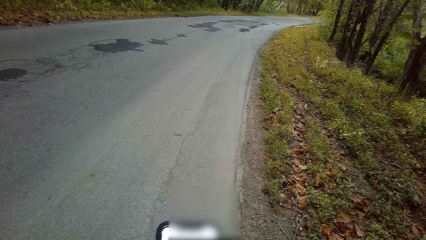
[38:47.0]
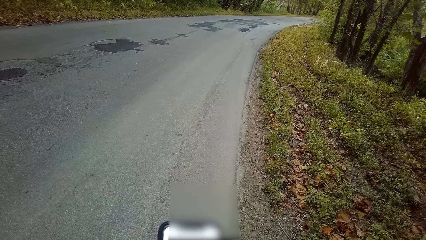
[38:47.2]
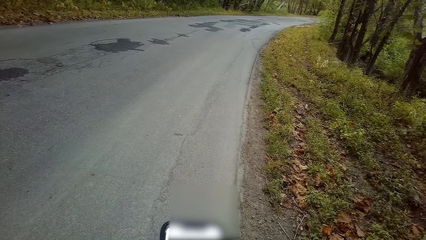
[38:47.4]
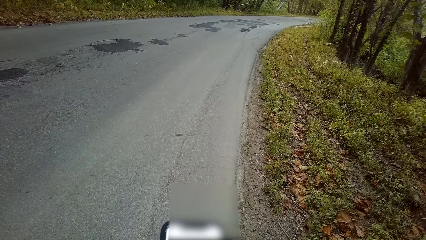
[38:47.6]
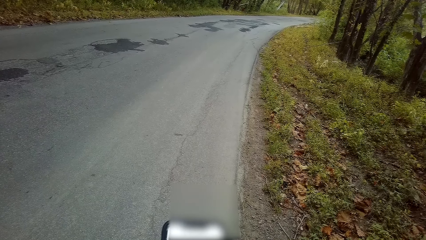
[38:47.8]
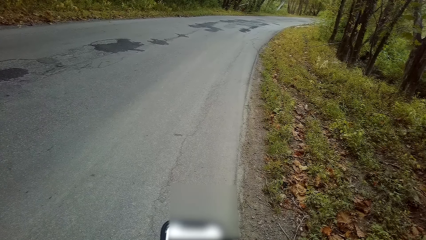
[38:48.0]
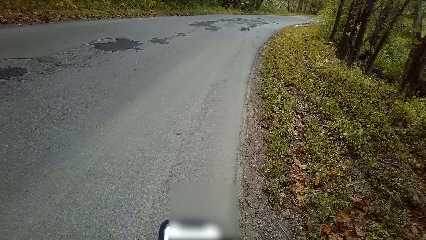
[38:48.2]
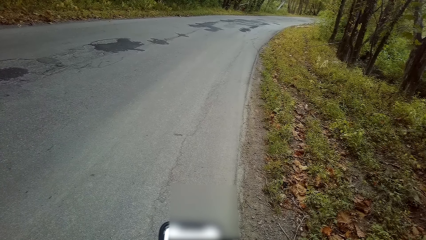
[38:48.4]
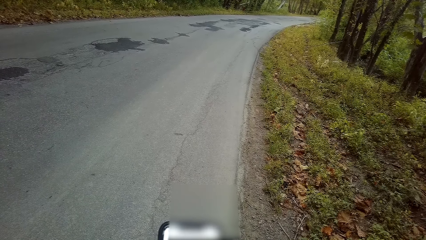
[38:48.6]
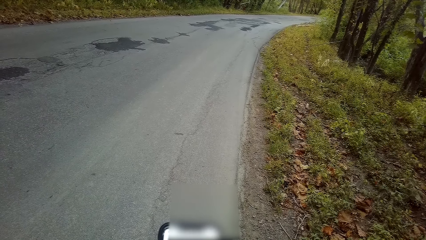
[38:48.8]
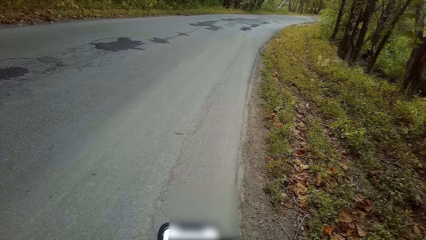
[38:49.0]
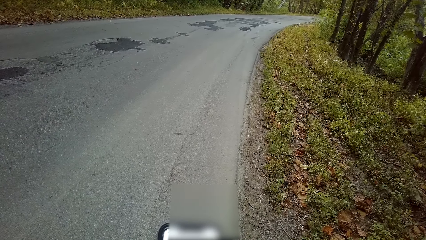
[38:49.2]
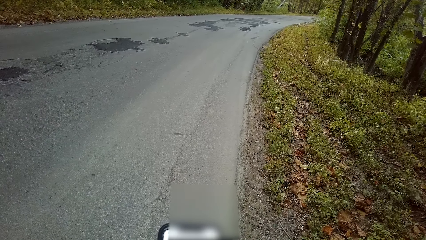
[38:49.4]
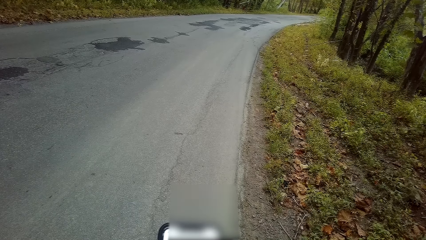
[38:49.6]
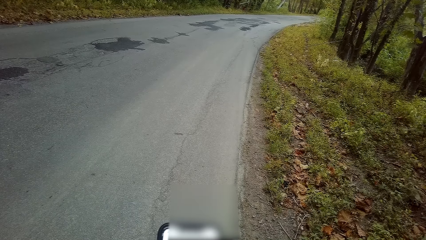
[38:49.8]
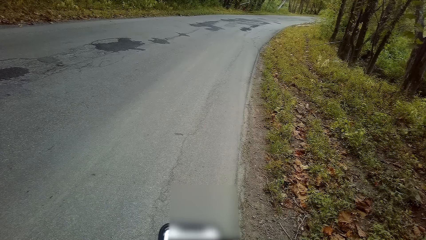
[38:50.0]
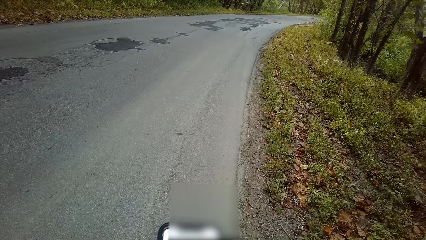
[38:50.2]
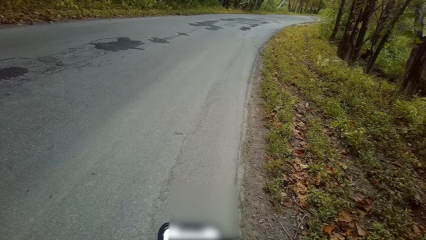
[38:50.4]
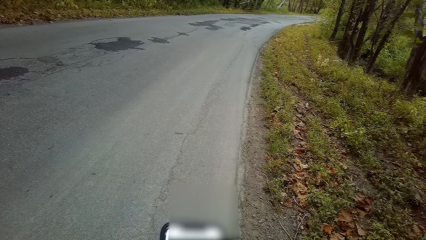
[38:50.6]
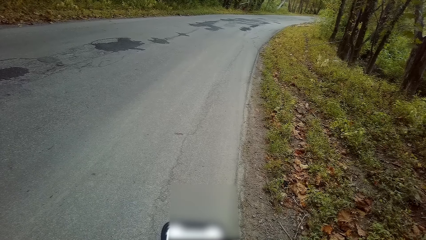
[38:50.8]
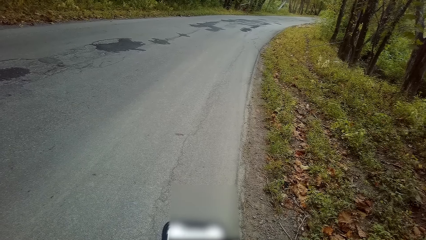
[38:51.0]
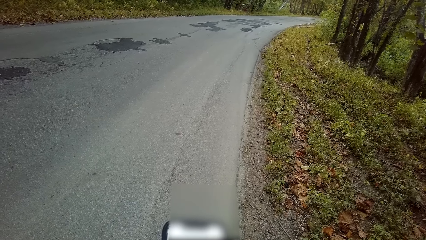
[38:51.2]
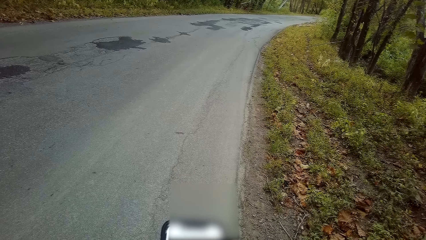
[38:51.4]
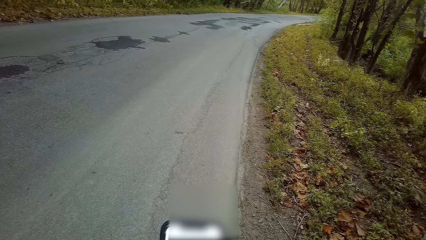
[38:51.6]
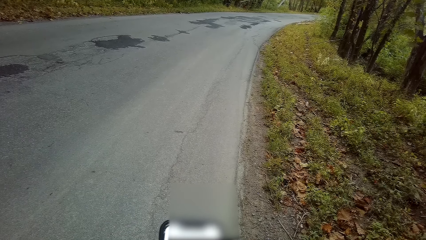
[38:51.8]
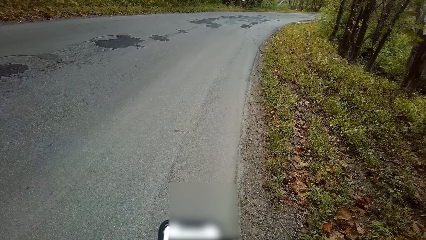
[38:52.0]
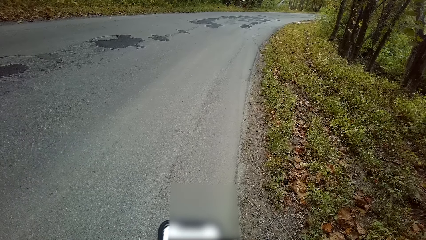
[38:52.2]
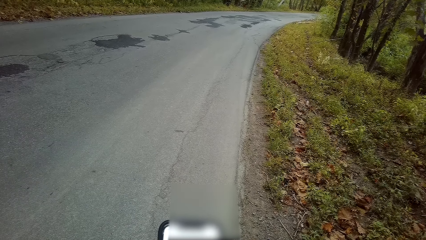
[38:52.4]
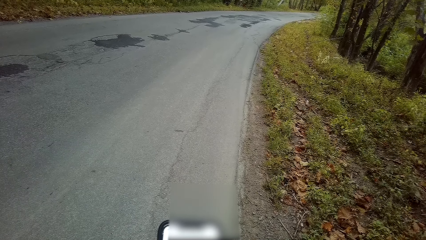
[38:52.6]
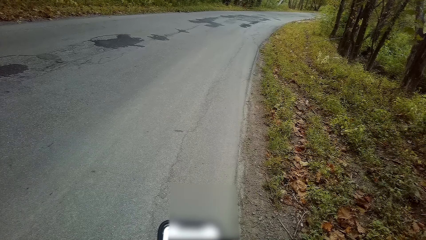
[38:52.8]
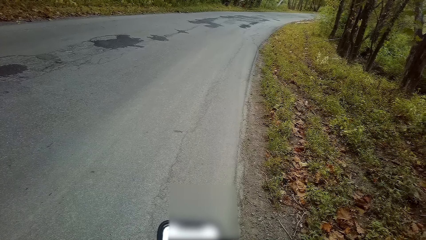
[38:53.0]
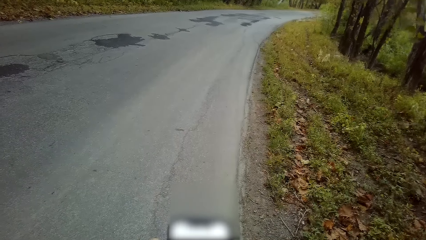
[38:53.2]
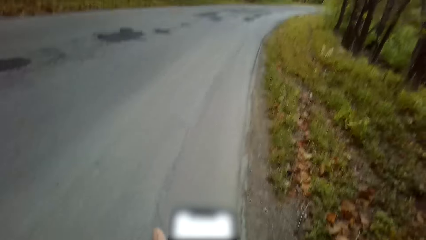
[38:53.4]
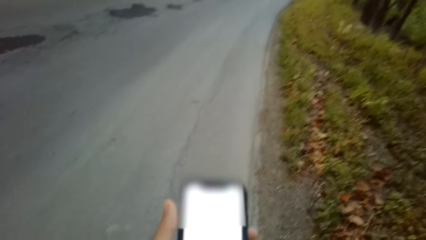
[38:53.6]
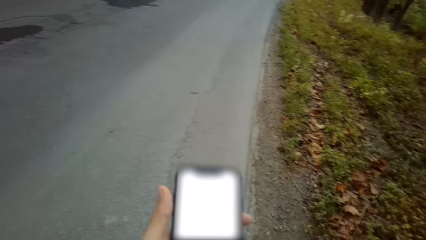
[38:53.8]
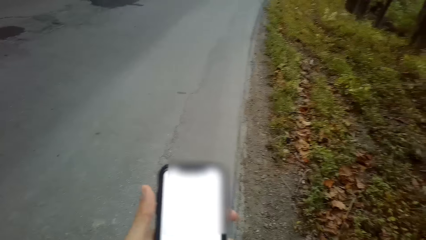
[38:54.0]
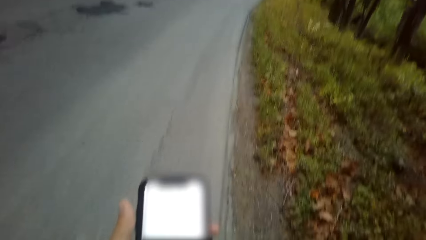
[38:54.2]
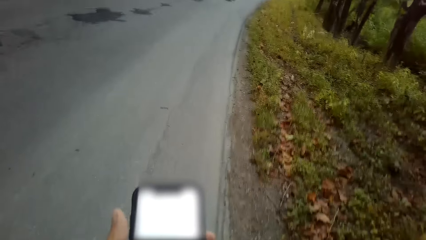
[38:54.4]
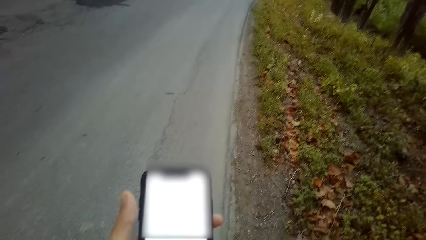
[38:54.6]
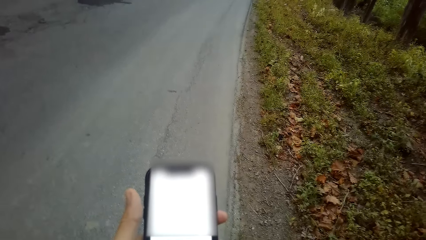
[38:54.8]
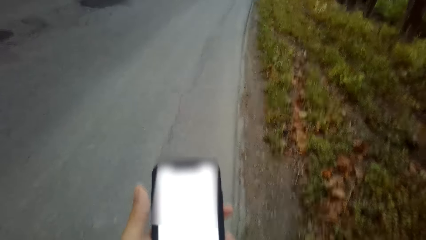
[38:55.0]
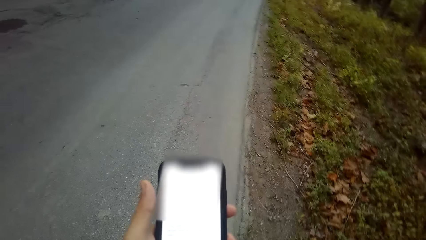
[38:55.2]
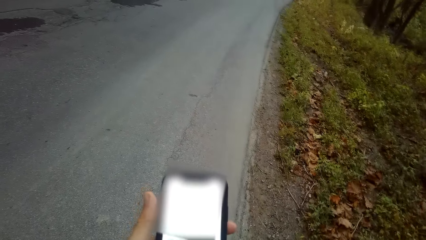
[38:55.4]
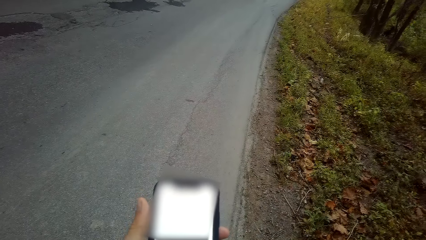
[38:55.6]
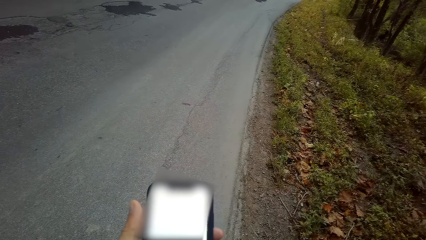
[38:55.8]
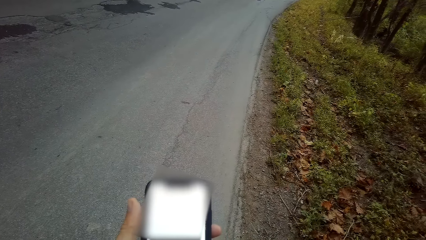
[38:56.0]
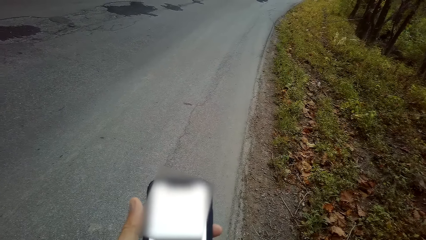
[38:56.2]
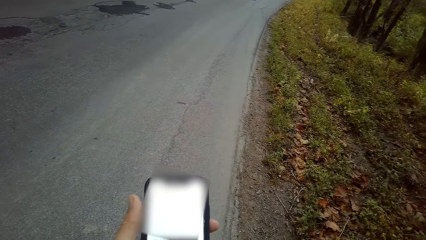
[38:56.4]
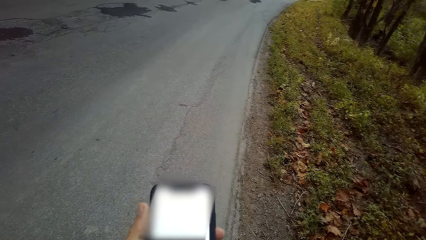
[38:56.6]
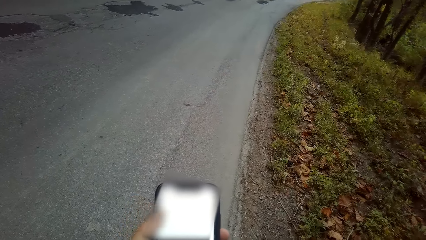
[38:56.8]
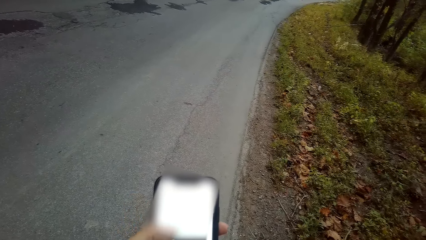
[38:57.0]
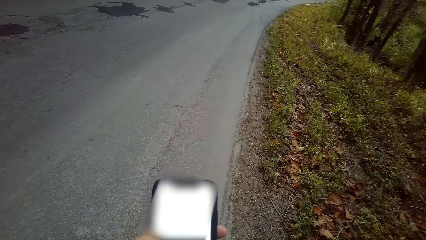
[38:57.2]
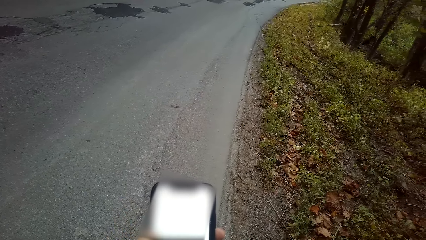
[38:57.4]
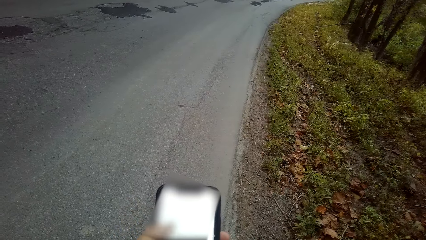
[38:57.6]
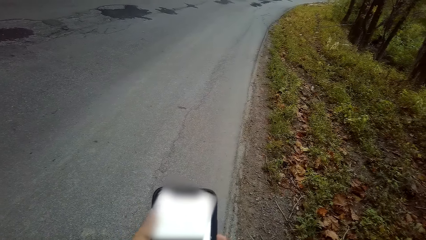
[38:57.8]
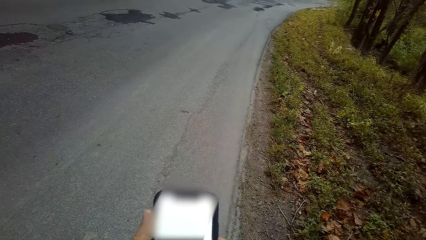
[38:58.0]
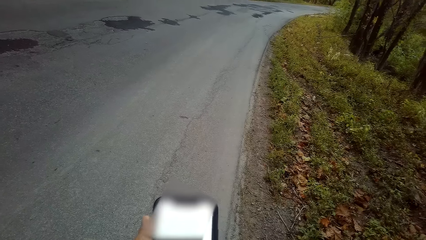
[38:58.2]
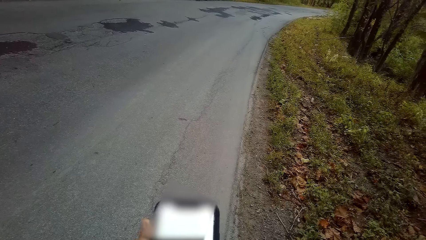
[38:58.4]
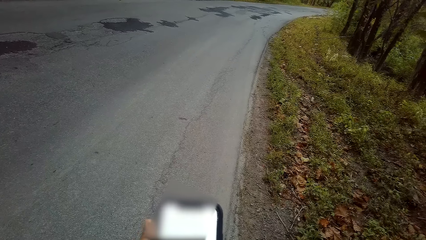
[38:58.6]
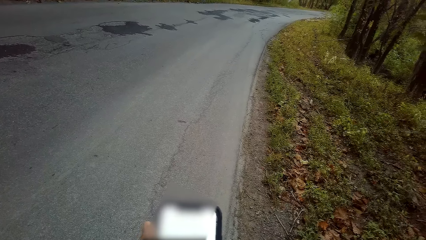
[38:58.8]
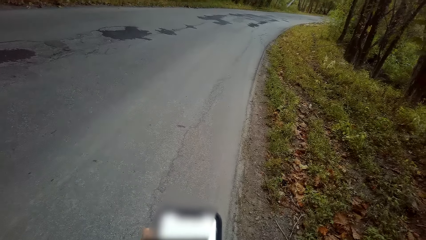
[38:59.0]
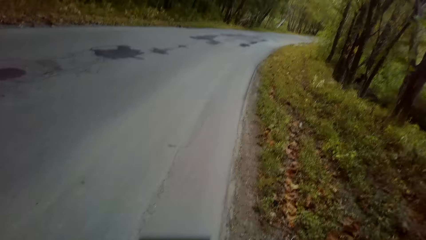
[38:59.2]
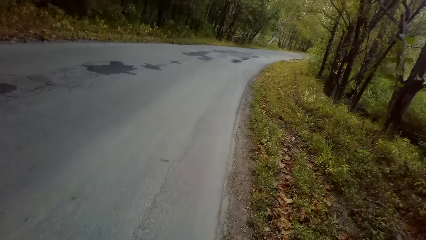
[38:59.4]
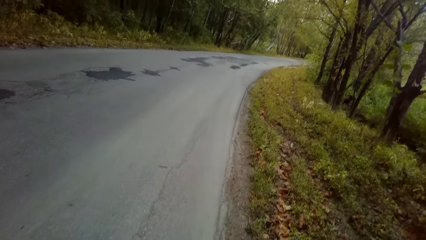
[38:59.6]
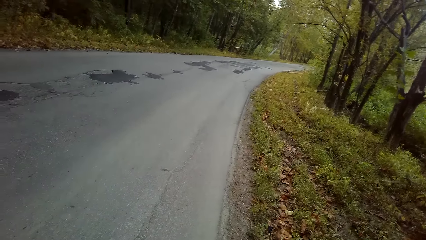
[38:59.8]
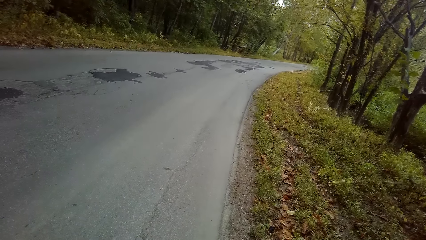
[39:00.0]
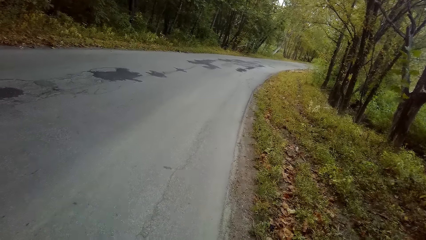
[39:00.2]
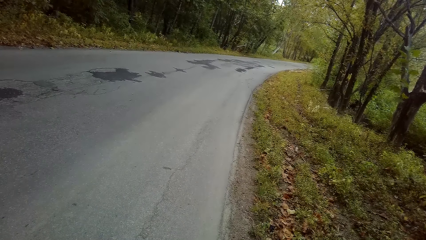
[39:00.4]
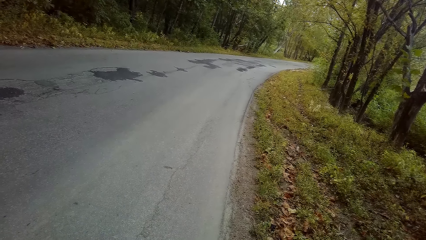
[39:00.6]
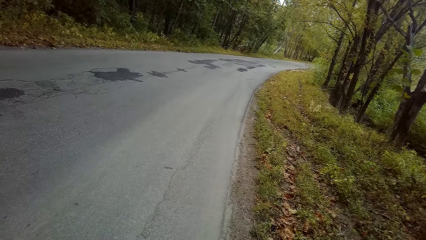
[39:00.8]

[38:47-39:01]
The camera wearer operates the phone.

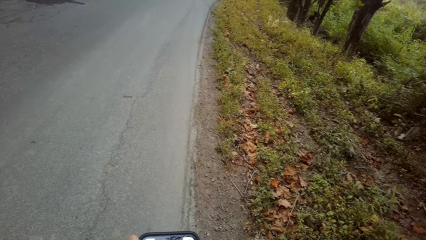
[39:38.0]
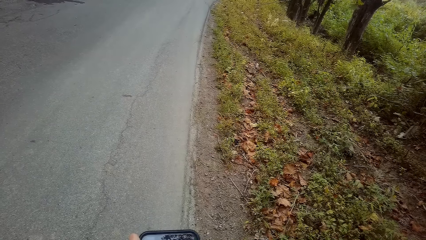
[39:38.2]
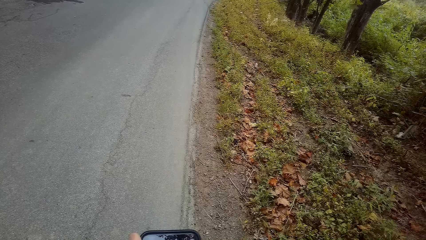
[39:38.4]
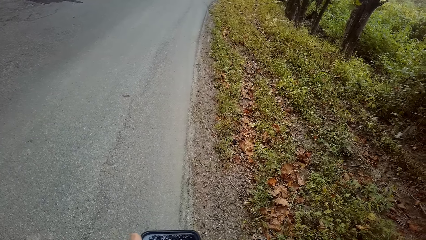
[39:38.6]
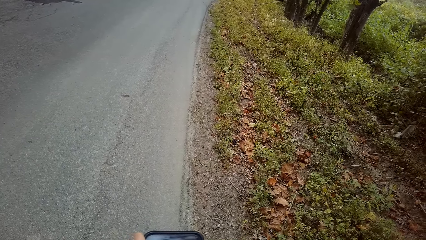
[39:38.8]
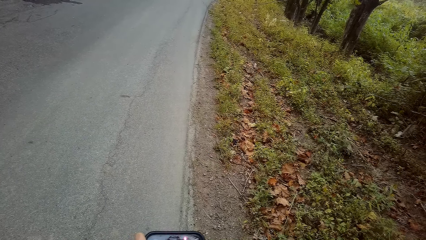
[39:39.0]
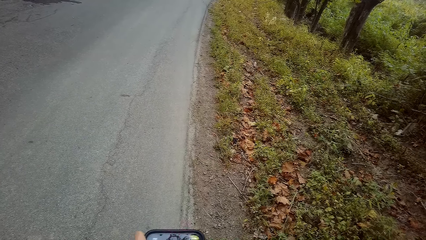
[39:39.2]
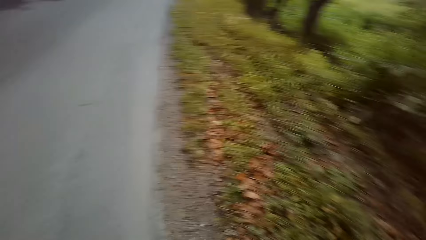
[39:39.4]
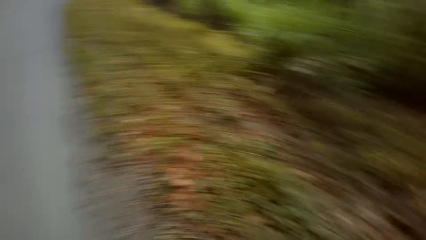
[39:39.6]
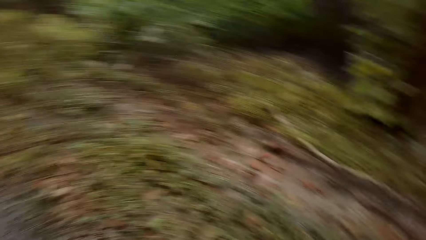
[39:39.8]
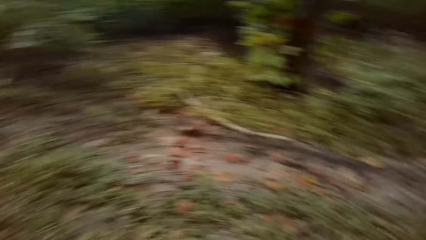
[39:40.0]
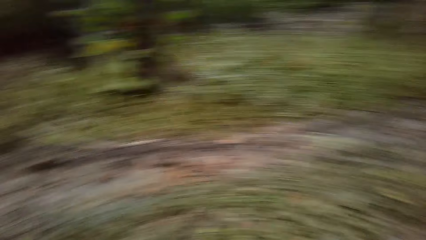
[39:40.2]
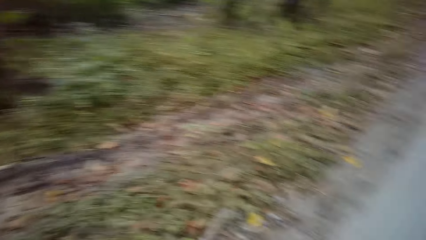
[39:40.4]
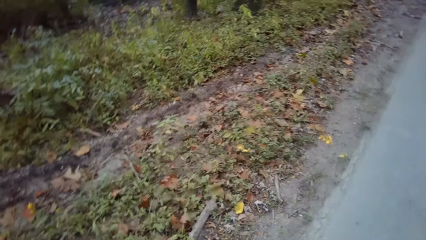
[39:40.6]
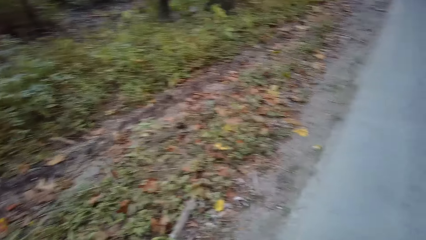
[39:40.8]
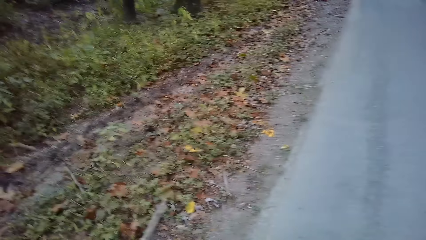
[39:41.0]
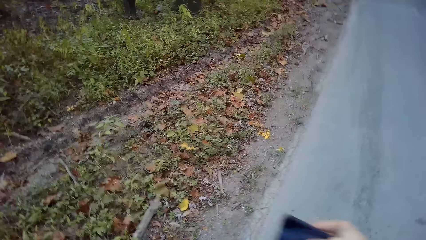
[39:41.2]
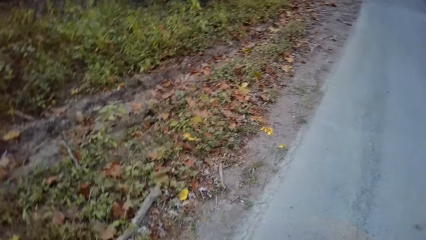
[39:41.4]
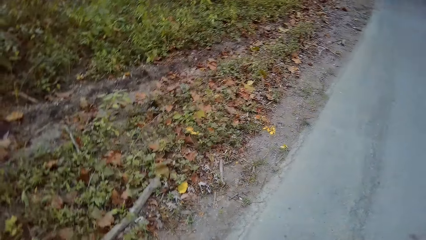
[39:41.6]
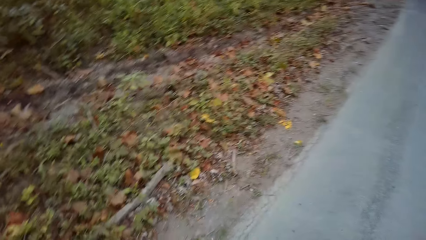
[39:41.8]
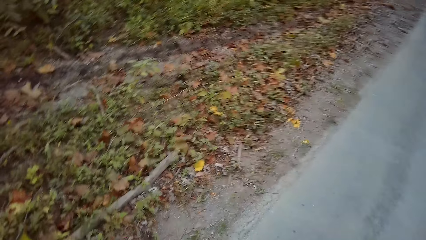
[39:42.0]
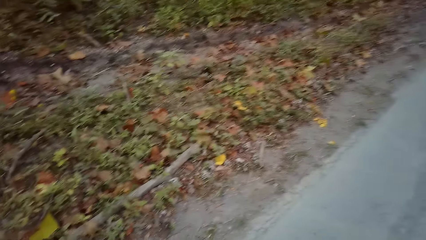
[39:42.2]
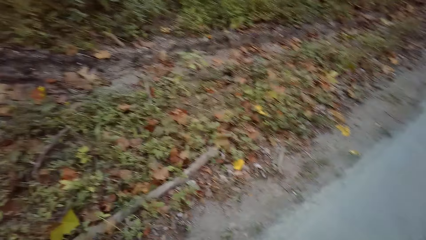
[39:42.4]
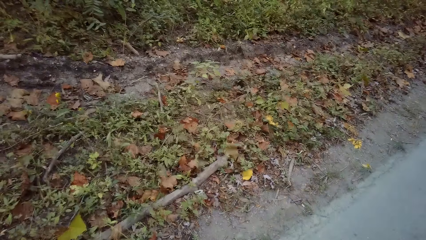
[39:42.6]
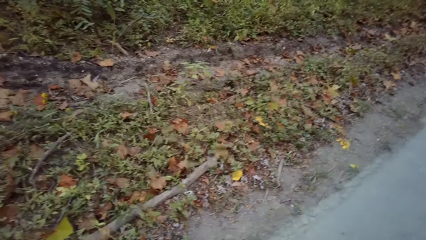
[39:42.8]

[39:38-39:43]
The camera wearer looks around and moves a hand.
